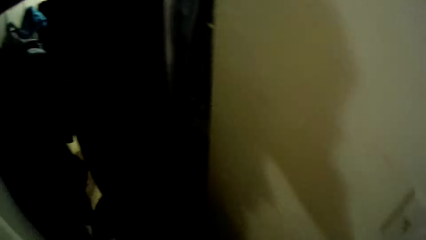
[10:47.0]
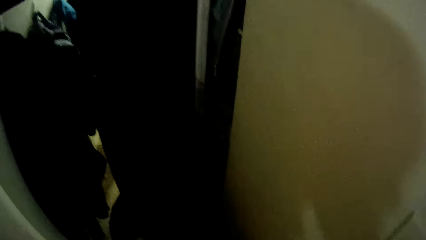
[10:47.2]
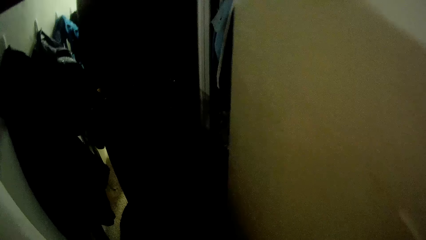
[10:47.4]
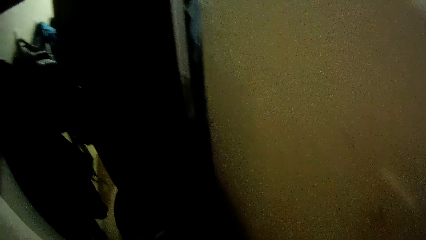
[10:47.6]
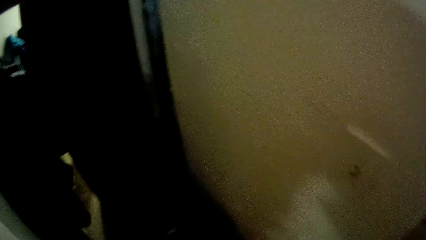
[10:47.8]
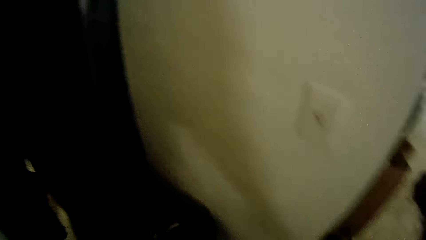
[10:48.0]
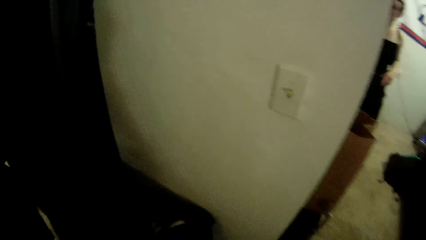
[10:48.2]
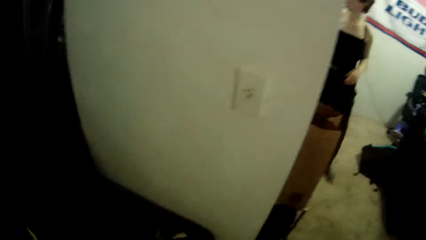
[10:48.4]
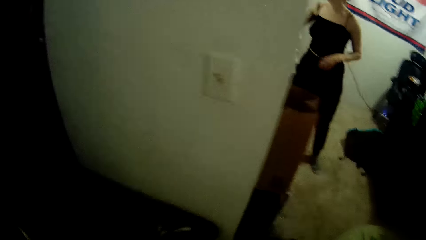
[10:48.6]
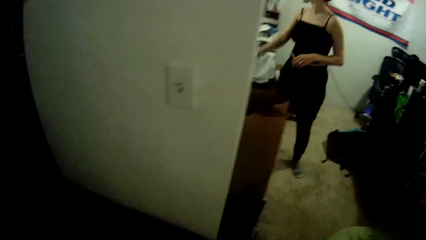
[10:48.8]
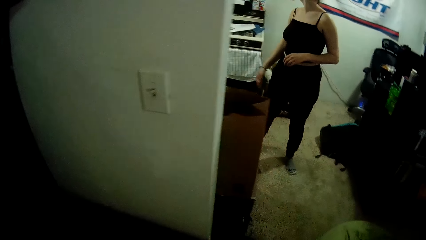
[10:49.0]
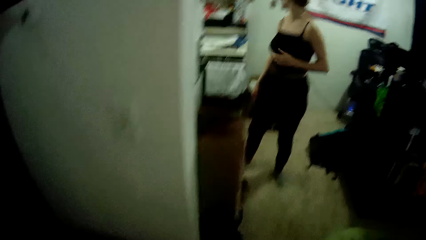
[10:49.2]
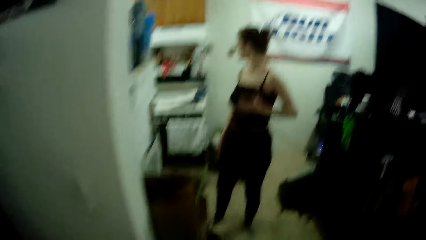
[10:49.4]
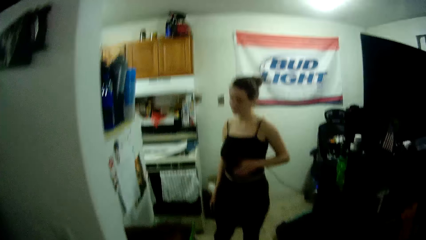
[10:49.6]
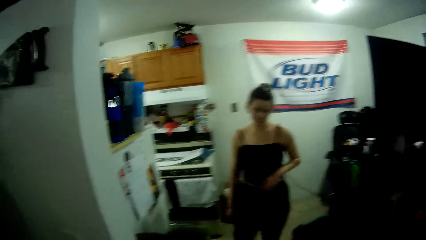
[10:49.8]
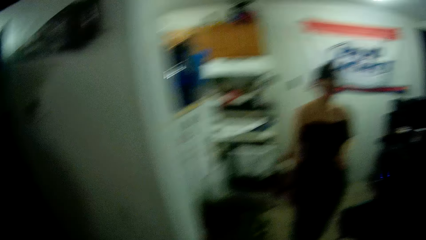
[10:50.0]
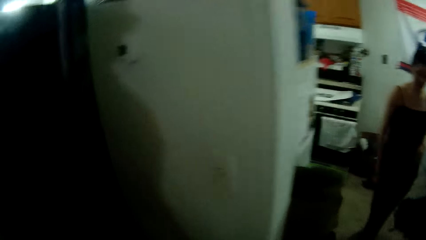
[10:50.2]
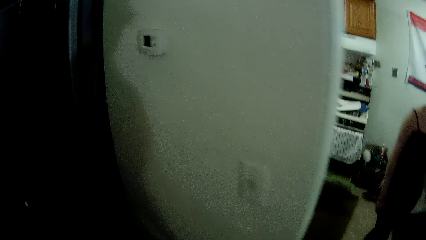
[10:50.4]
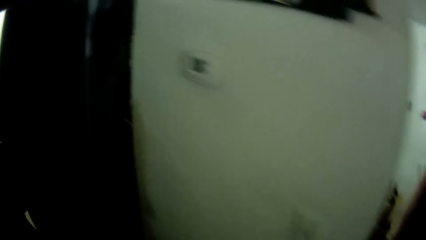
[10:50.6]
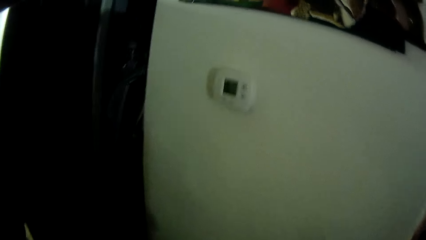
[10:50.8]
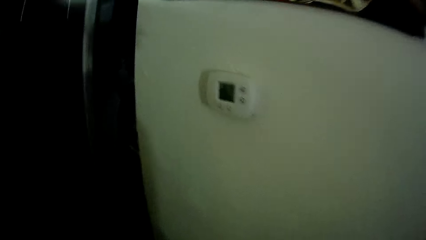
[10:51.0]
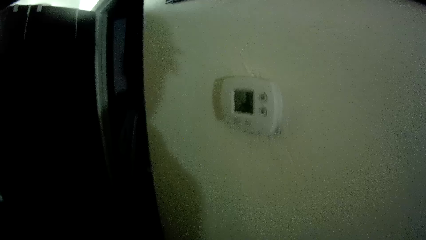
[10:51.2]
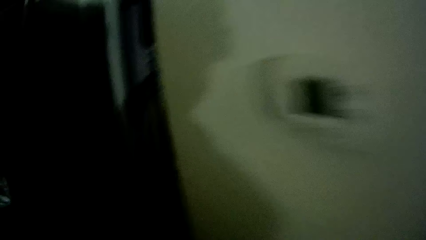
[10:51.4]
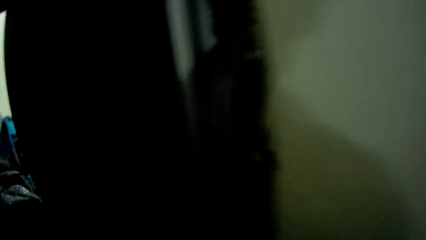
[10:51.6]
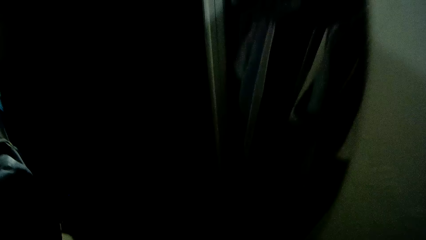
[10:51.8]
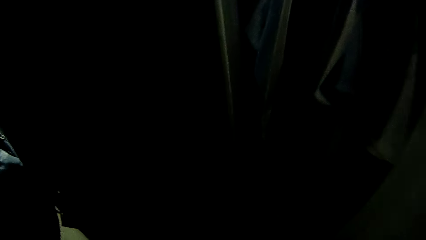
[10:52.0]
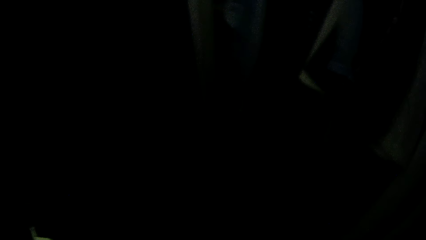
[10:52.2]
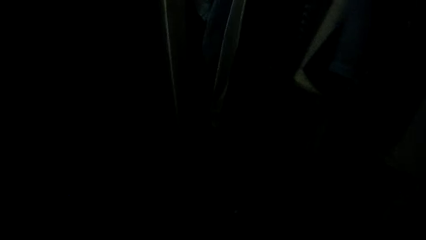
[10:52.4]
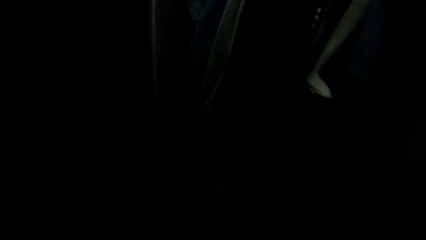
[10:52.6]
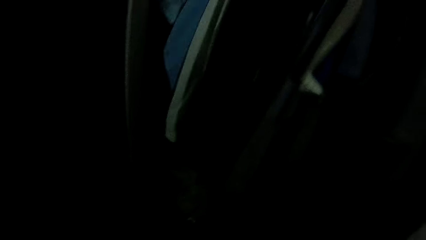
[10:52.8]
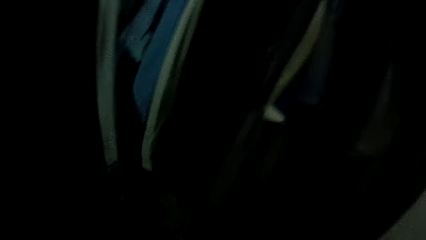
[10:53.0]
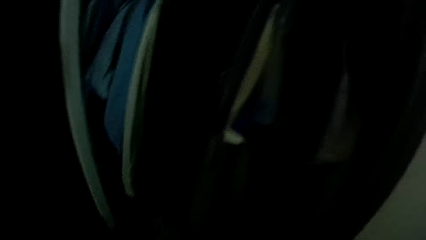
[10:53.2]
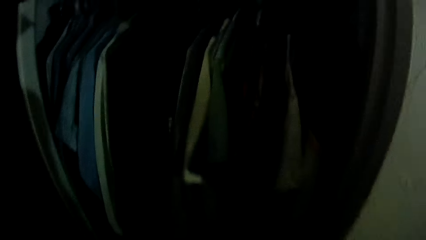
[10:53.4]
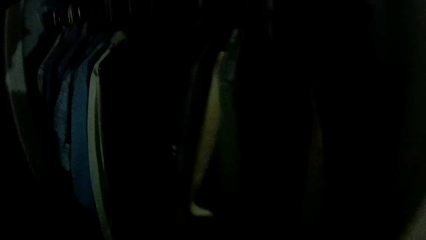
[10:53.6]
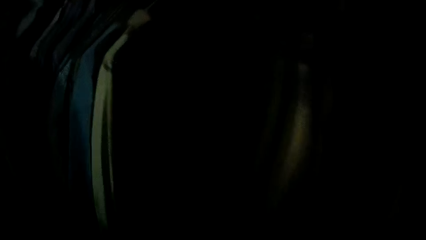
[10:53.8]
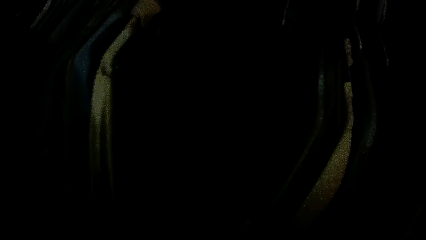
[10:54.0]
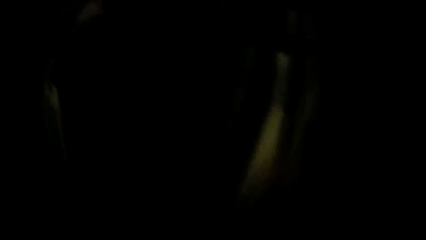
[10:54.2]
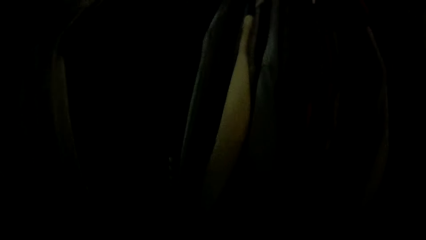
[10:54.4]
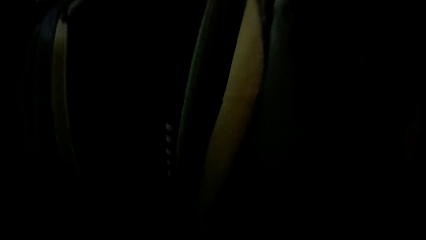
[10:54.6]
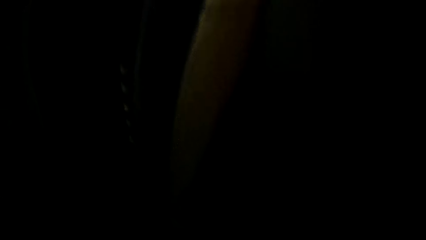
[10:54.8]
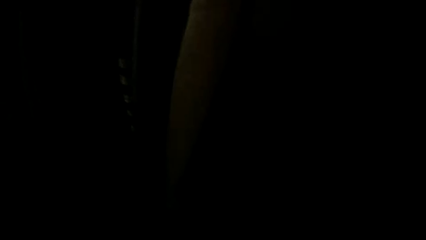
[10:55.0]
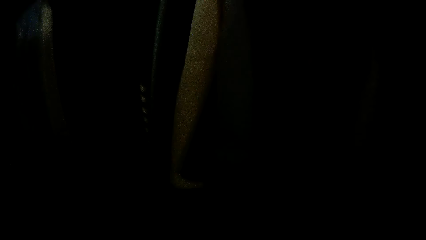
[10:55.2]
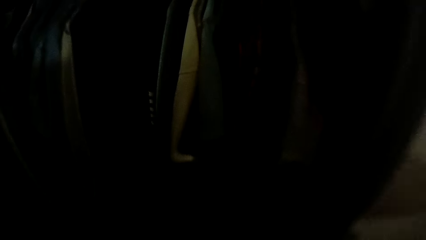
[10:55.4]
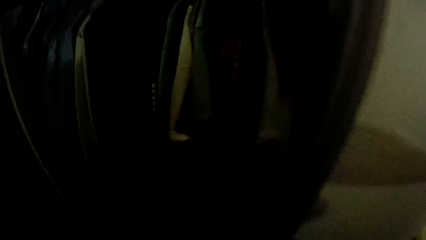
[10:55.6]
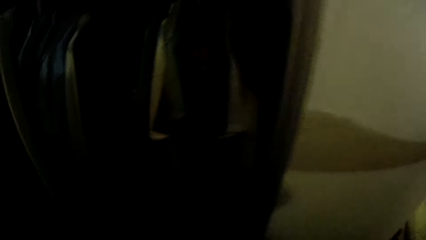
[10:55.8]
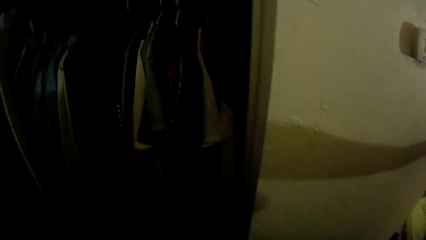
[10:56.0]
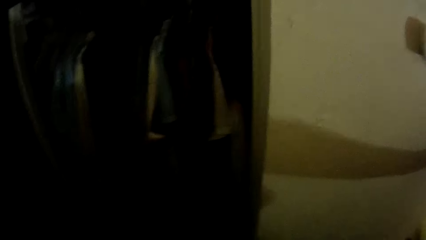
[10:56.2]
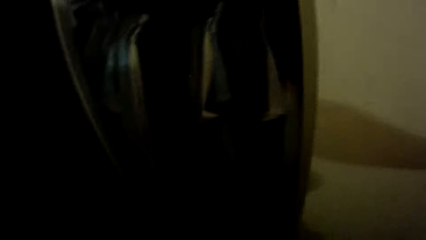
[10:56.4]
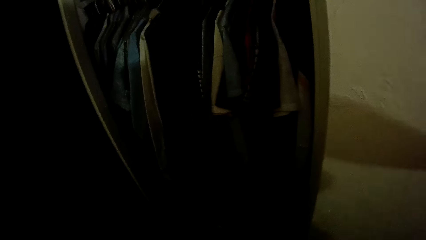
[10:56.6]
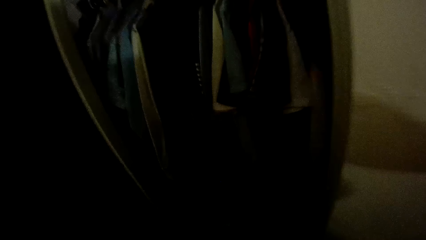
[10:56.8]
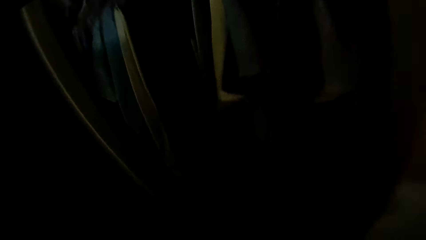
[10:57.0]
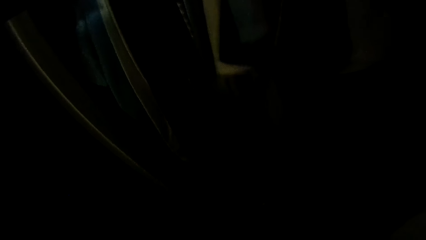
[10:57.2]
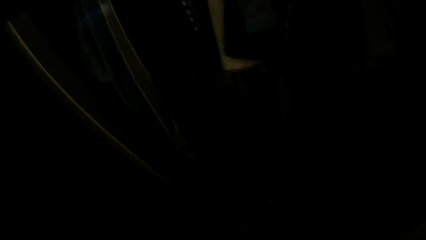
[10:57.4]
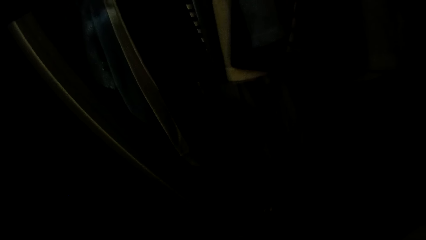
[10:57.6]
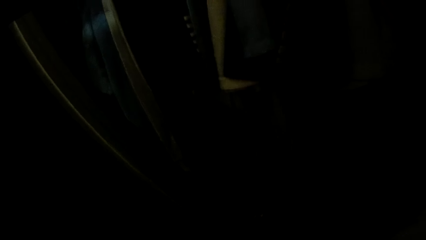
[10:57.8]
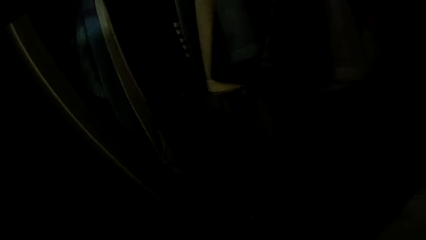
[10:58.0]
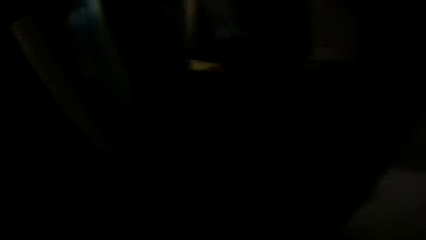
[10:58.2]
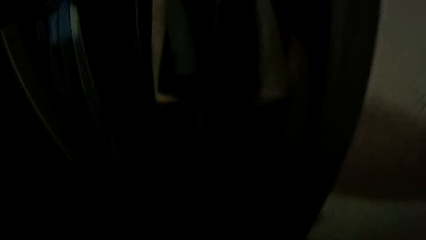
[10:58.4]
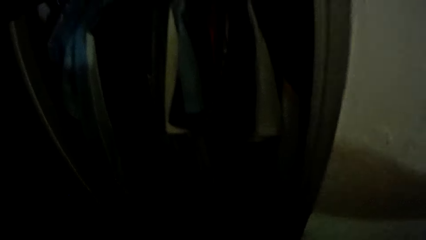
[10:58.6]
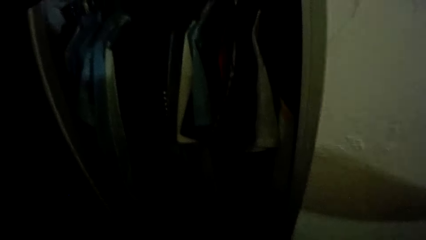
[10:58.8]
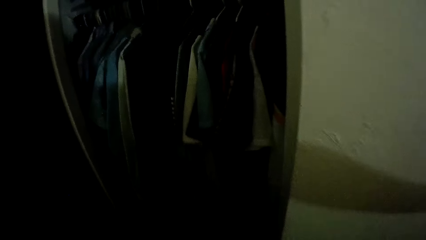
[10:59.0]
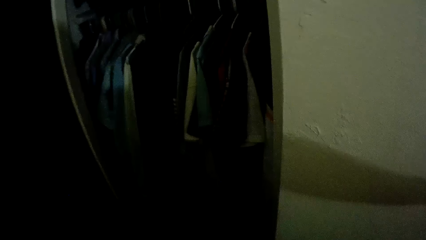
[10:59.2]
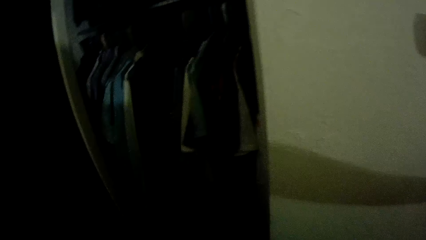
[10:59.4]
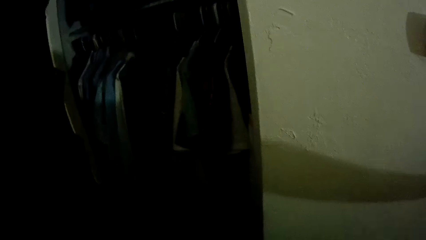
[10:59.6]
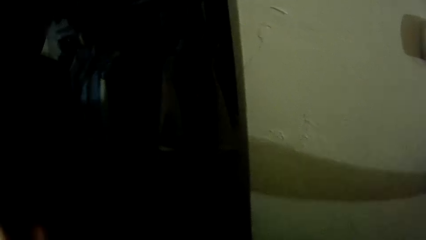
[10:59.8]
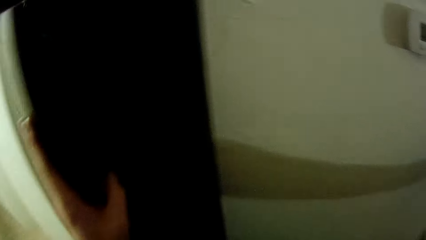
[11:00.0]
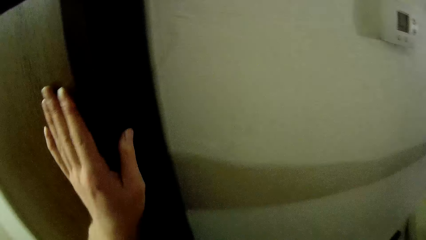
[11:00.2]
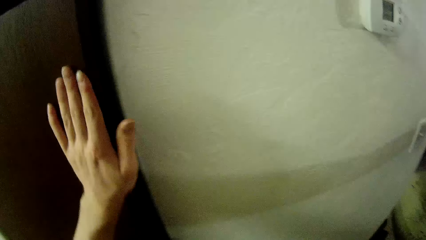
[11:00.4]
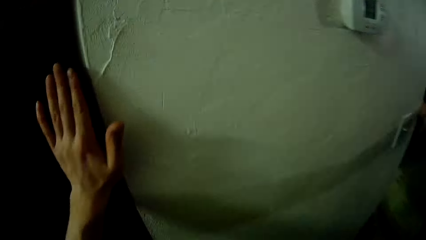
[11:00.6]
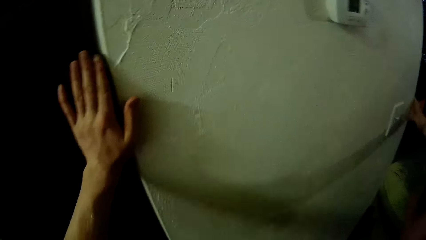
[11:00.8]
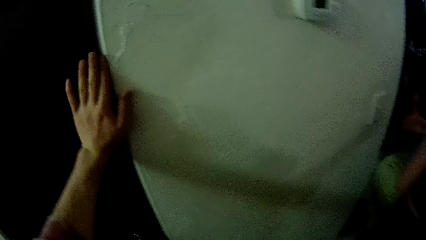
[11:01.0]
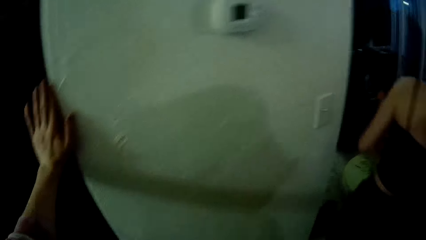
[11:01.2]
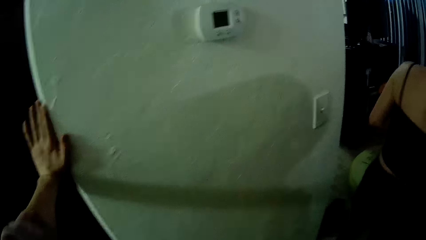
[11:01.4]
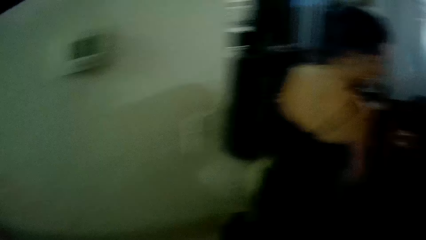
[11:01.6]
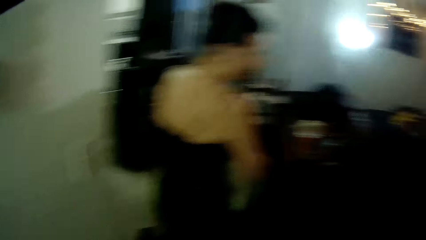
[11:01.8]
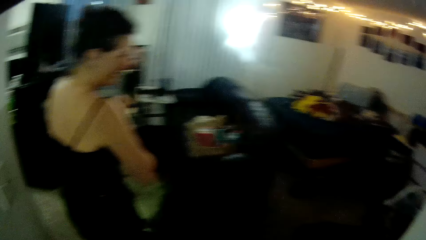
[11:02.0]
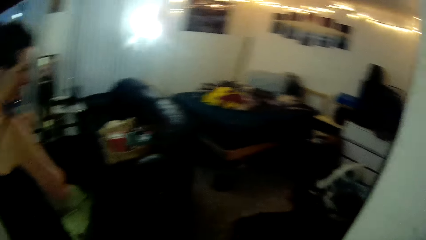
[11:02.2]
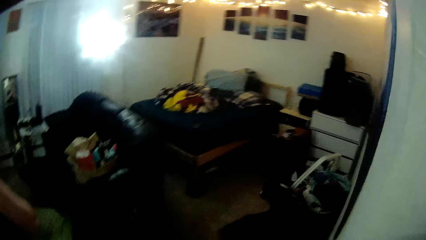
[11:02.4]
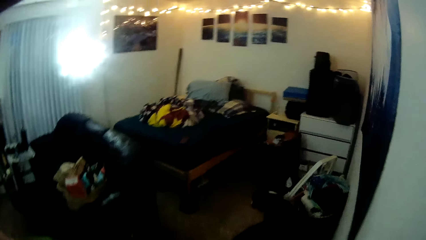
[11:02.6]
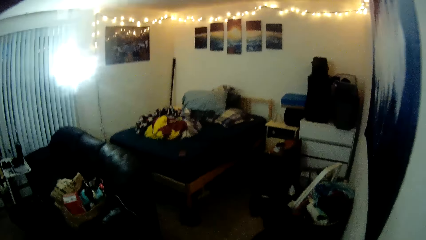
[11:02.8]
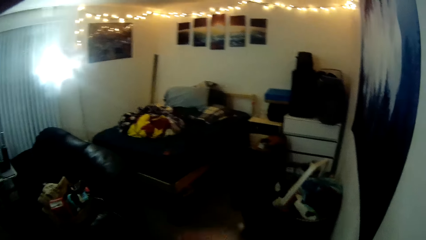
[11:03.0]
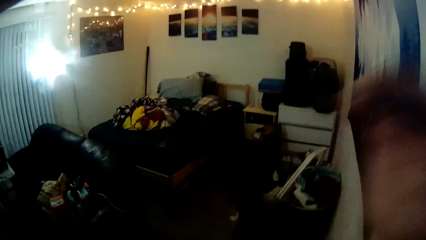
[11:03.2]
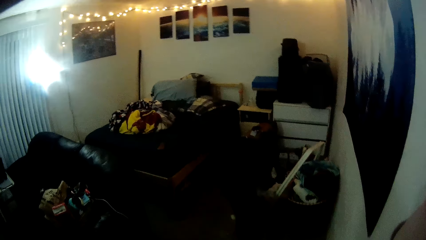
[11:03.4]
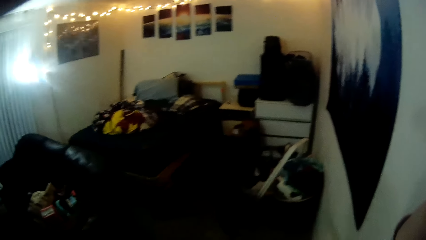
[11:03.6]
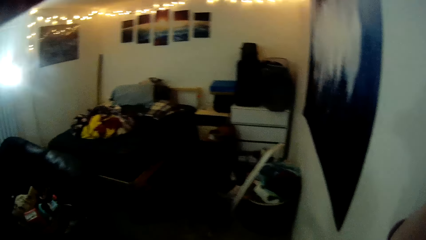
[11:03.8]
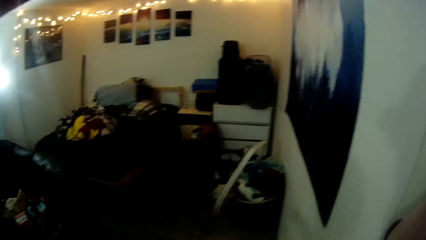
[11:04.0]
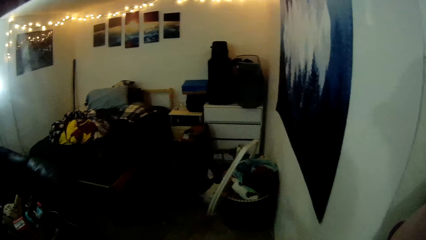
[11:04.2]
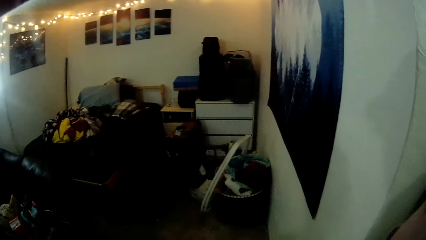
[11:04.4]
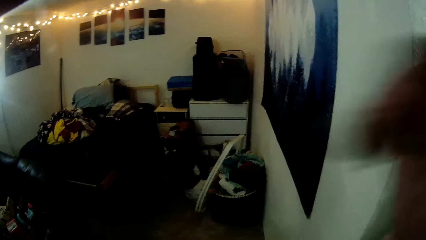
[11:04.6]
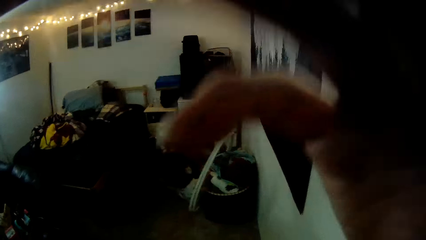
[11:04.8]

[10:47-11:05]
The camera wearer flips the clothes in the wardrobe. He looks around. He closes the wardrobe with his left hand. He walks around. He touches a camera on his head with his right hand.
